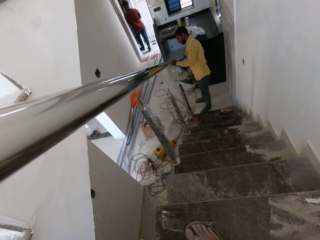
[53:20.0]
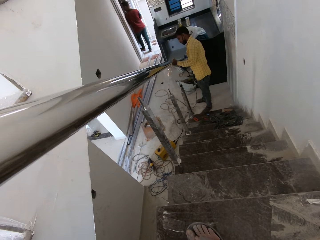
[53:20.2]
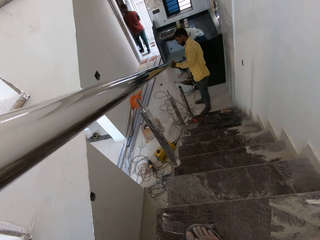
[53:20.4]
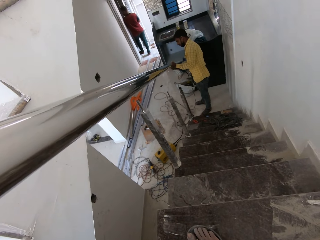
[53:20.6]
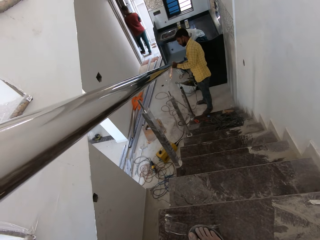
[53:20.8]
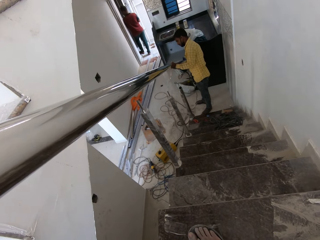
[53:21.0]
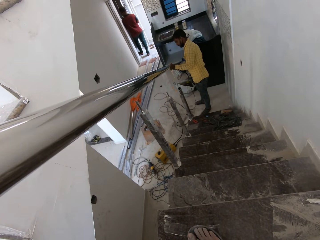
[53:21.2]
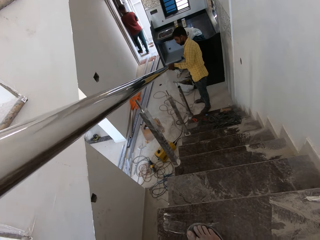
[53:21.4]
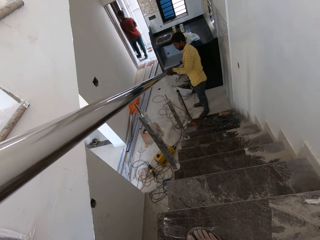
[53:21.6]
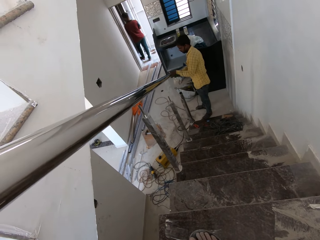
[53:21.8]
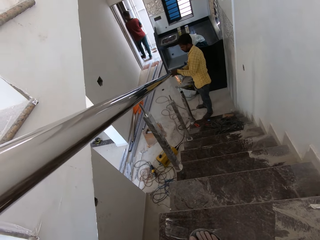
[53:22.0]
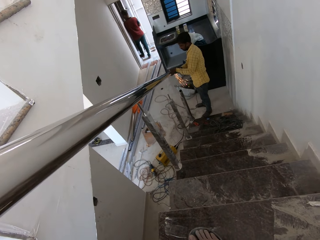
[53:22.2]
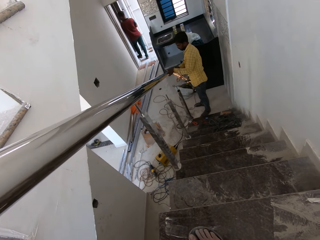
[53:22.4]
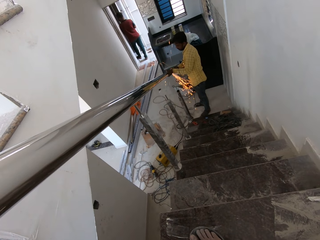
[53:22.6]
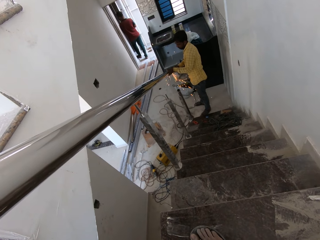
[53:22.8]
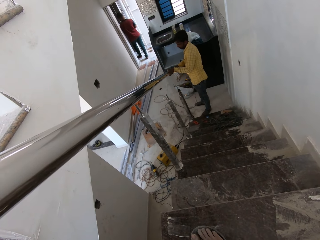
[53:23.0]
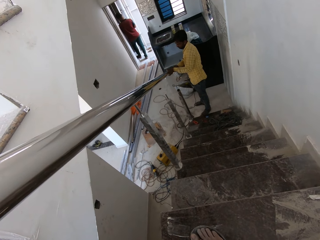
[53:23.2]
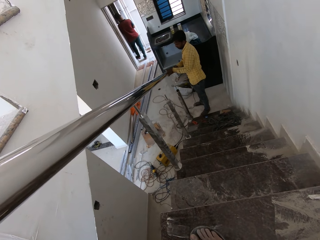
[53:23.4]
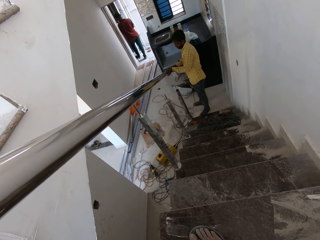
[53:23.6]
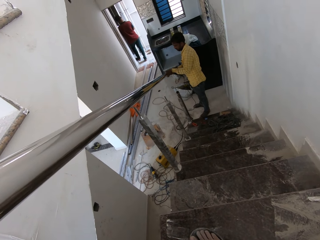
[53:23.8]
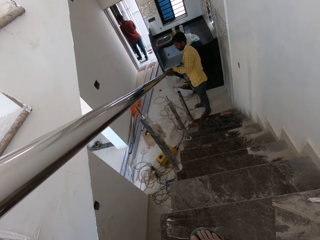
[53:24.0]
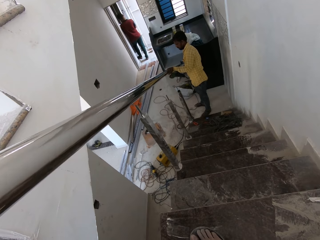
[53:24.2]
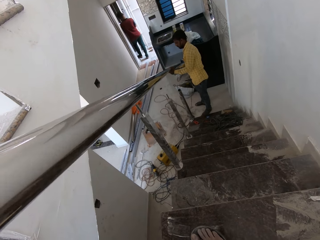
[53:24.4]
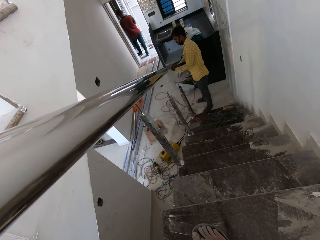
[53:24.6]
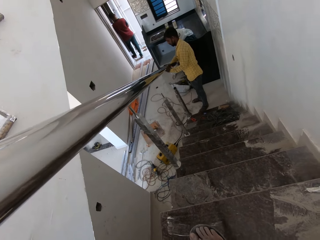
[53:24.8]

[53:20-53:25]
The man grinds the hollow steel rod with the grinder in his right hand.

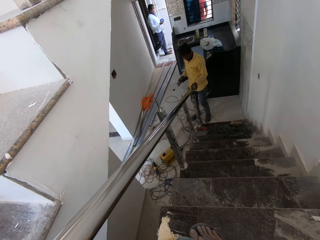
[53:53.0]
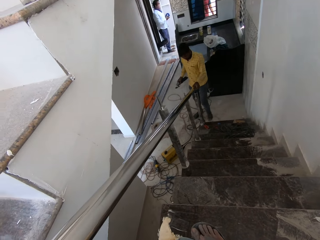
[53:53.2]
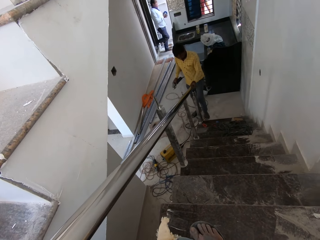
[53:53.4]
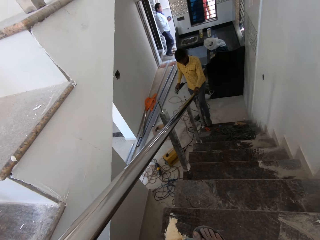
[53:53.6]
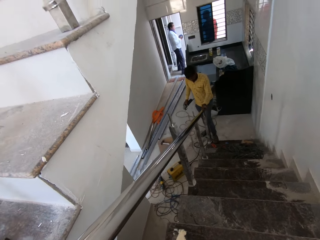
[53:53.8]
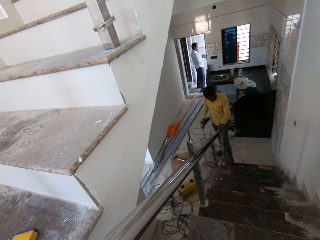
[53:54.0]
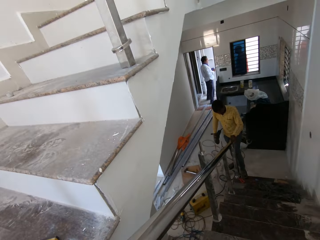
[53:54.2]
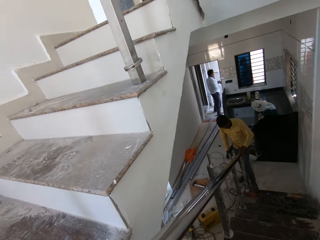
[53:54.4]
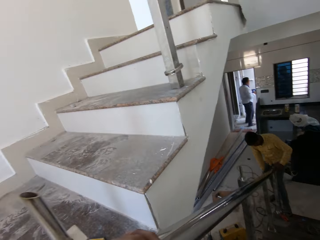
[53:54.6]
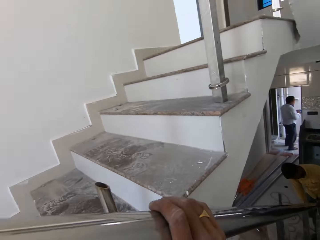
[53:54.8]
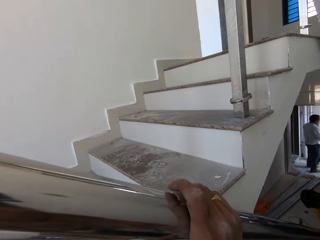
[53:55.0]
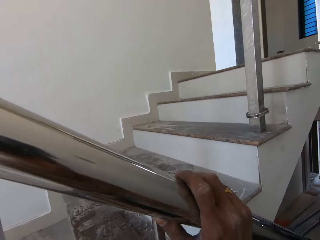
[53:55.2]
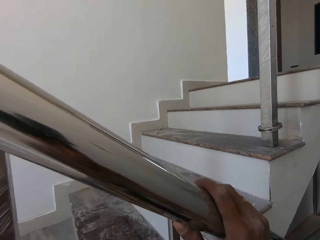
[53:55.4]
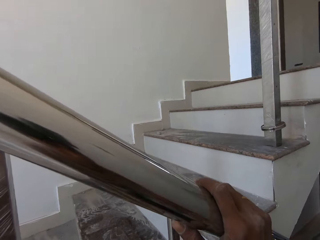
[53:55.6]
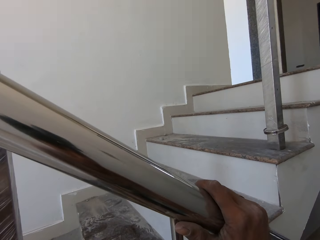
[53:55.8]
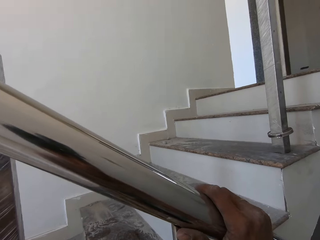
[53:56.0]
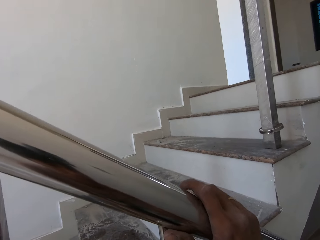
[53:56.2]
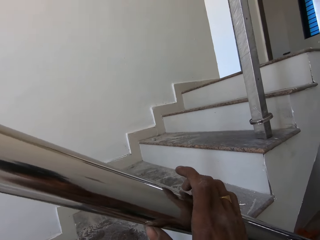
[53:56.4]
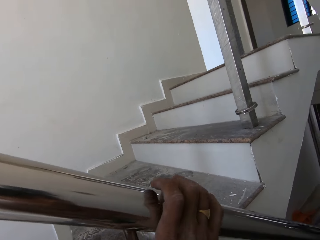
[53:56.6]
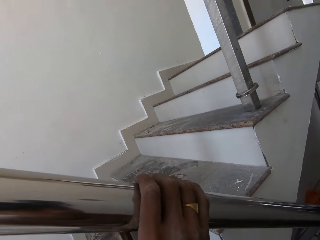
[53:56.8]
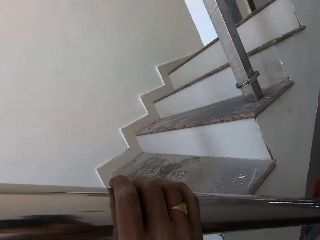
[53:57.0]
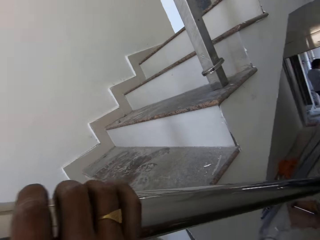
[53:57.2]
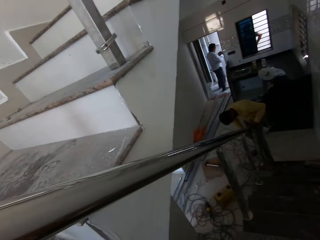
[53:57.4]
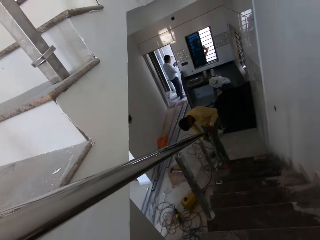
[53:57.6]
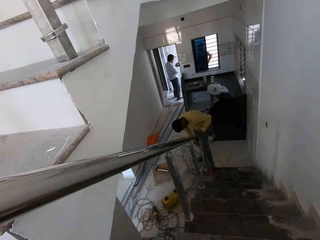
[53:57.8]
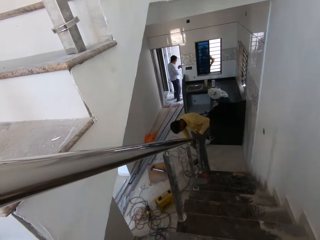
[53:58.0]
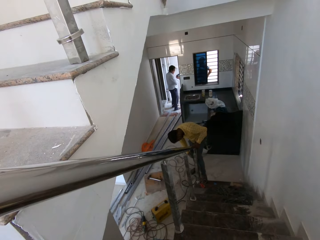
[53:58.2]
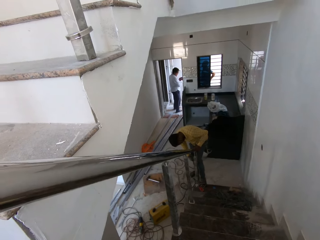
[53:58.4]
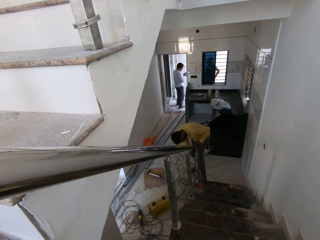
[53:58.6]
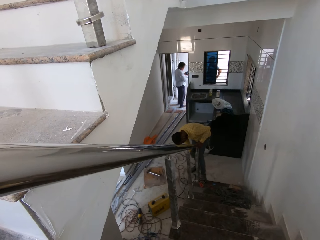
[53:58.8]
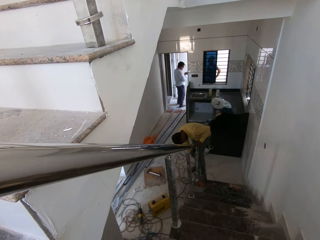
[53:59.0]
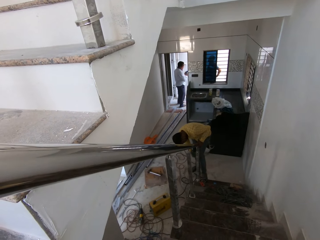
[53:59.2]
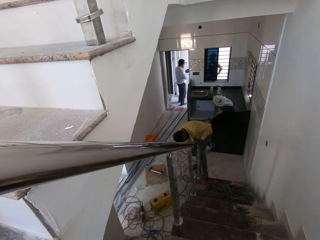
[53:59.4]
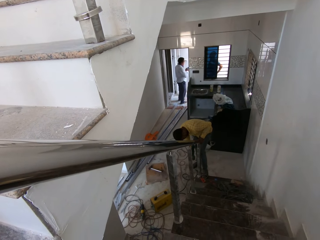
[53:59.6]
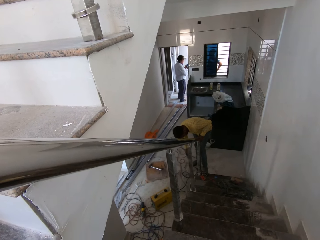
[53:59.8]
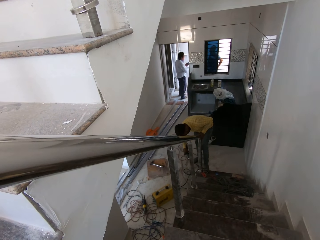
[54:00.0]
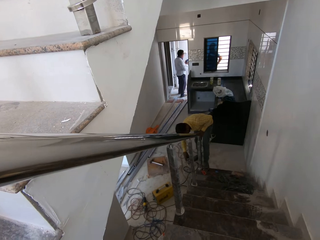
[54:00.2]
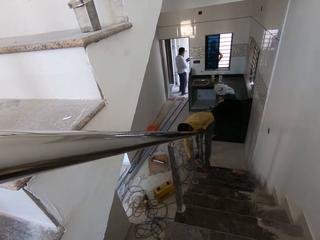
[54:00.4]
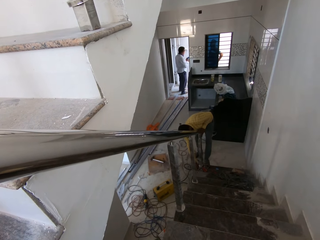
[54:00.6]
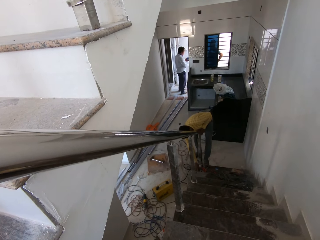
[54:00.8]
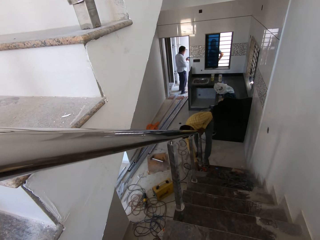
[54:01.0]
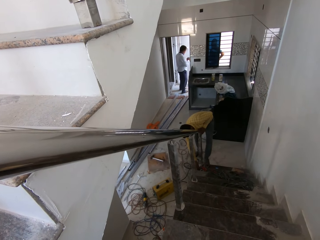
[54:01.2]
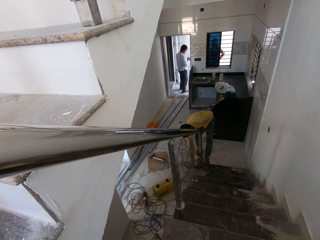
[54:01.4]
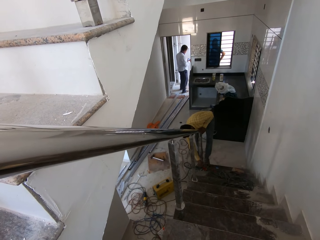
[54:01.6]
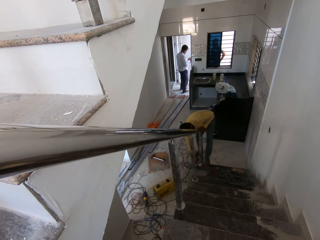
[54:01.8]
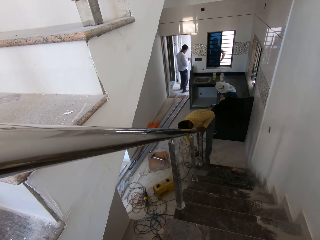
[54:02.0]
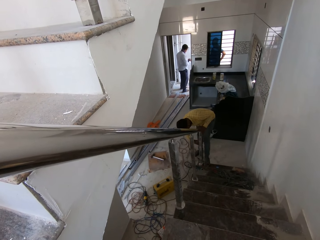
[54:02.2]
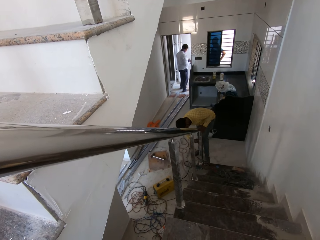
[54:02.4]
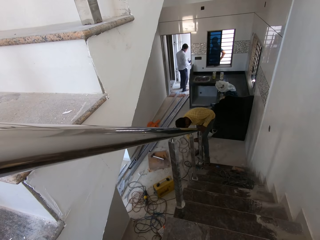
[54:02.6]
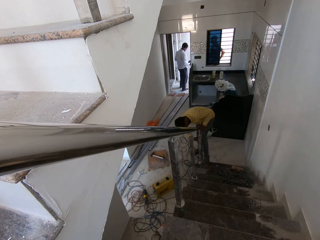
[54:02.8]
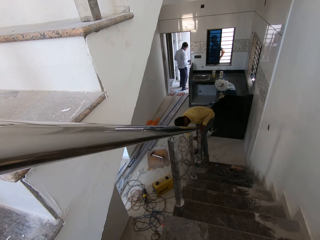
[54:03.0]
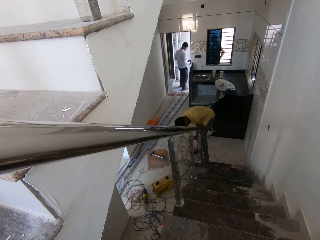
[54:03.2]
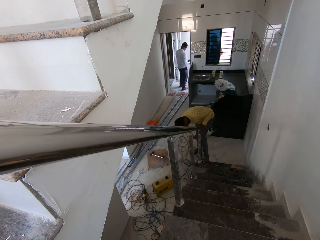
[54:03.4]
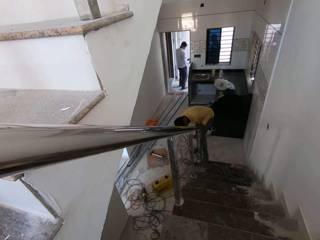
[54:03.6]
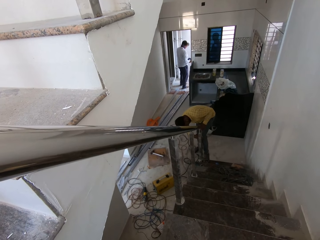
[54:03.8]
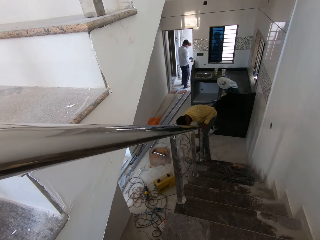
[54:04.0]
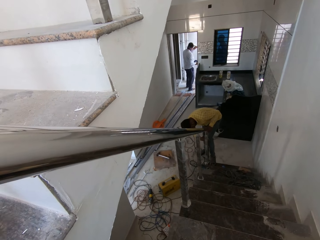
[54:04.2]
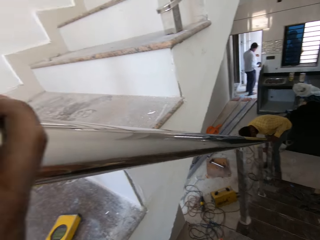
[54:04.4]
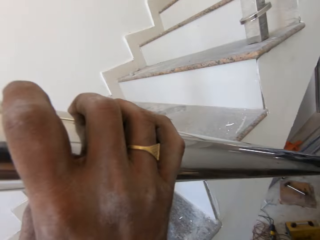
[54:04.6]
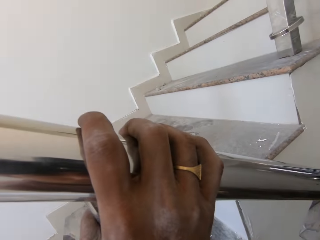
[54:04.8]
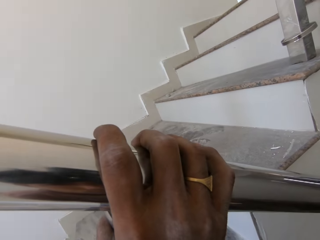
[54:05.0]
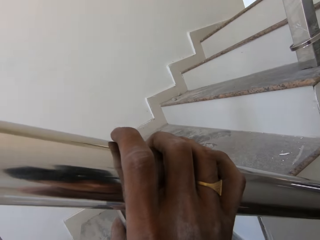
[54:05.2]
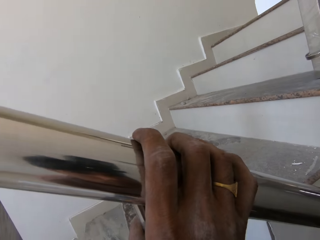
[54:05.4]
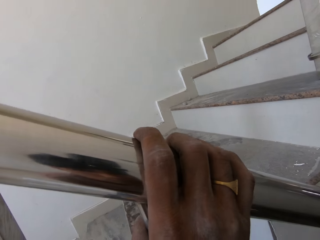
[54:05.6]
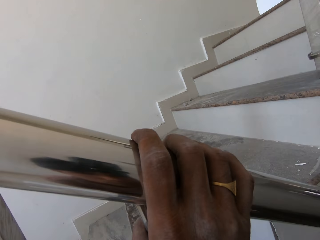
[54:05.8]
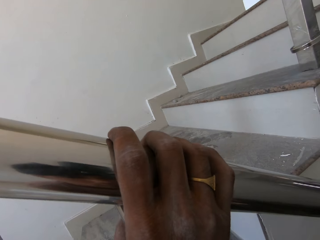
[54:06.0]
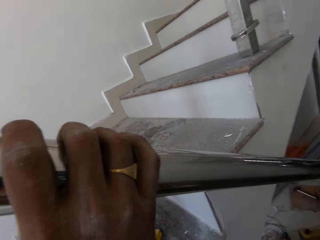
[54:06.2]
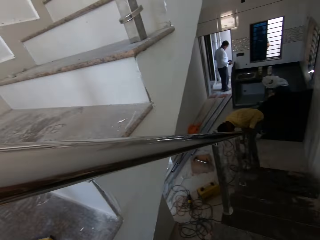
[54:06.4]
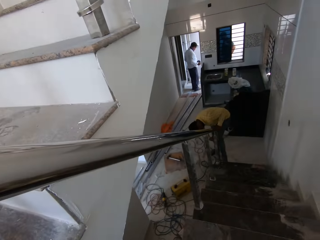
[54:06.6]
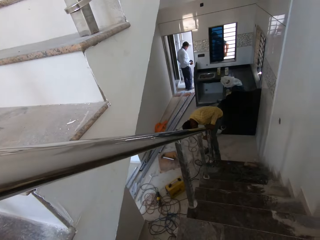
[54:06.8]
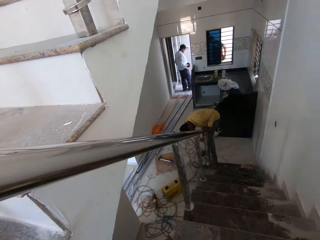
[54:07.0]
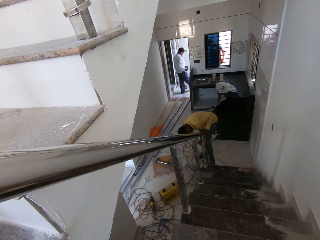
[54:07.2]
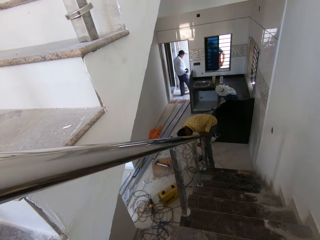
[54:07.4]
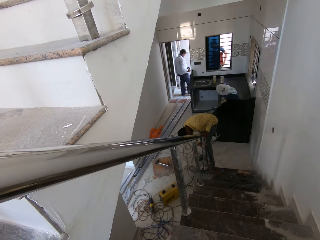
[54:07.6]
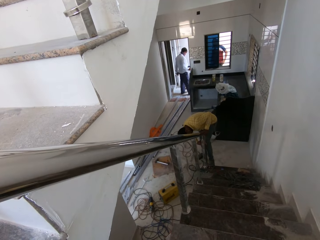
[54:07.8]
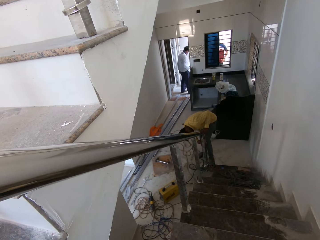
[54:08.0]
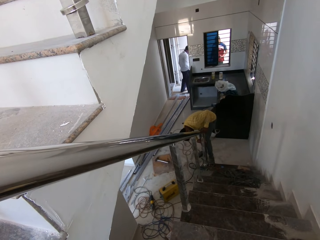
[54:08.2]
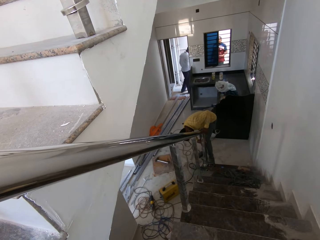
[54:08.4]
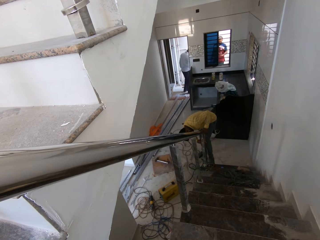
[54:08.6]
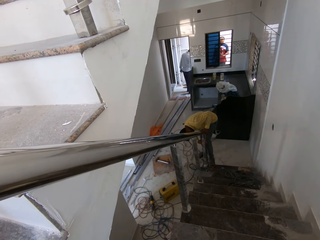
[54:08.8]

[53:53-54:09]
The man adjusts the hollow steel rod properly on the metal prong with his left hand. He drops the grinder on the stairs with his right hand. He adjusts the hollow steel rod properly on the metal prong with both hands.
